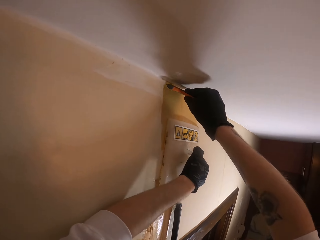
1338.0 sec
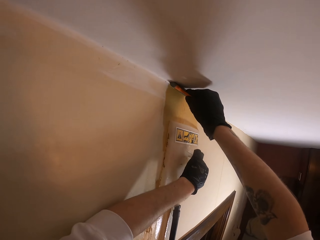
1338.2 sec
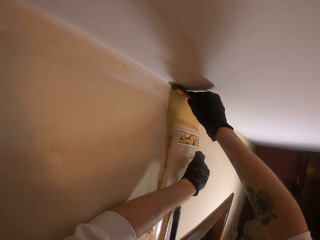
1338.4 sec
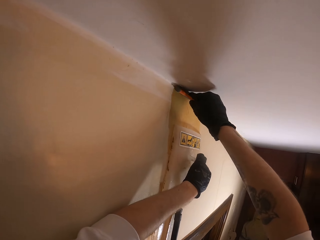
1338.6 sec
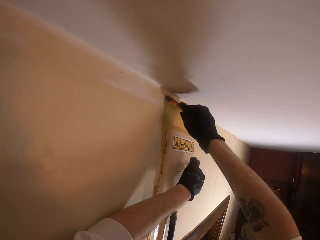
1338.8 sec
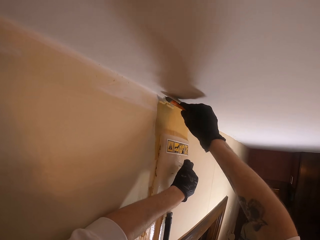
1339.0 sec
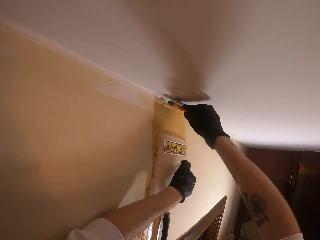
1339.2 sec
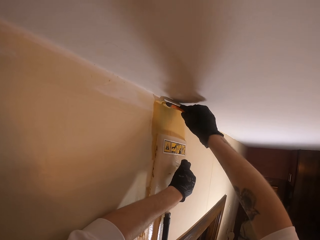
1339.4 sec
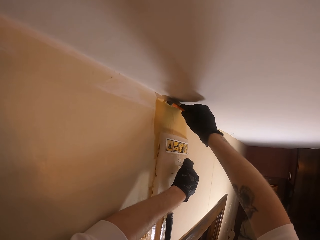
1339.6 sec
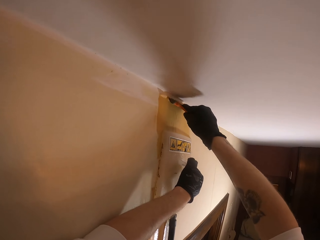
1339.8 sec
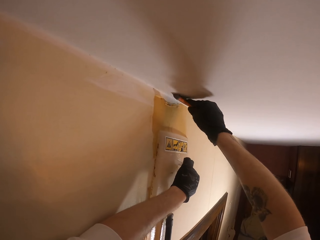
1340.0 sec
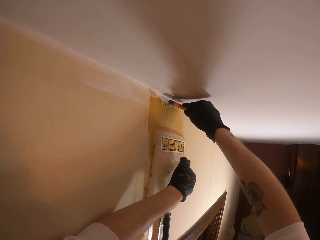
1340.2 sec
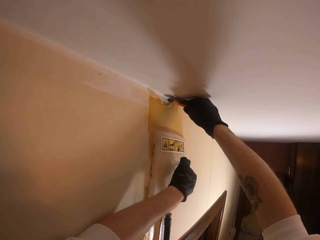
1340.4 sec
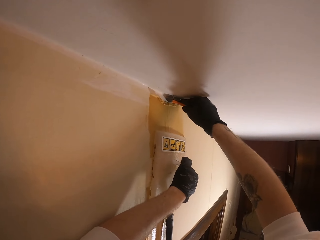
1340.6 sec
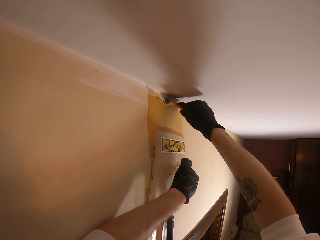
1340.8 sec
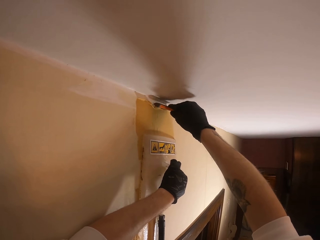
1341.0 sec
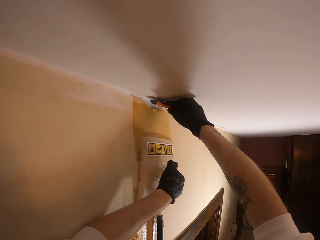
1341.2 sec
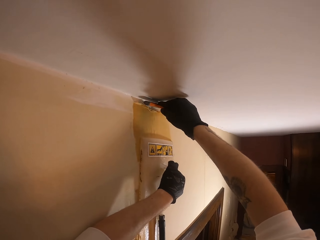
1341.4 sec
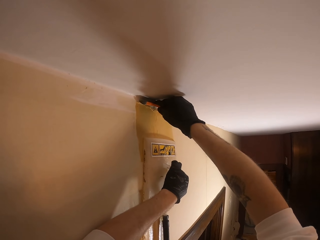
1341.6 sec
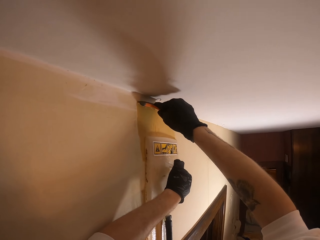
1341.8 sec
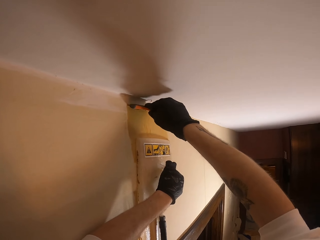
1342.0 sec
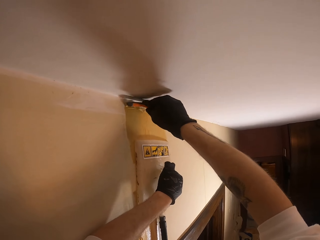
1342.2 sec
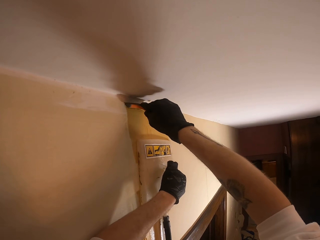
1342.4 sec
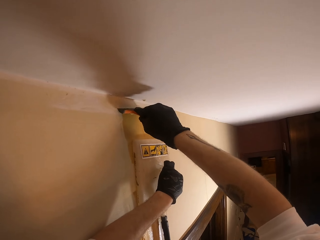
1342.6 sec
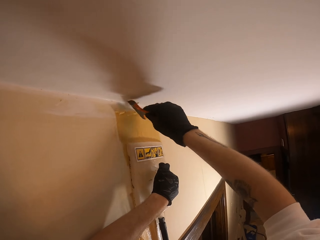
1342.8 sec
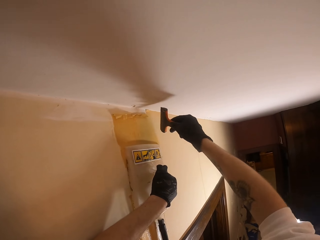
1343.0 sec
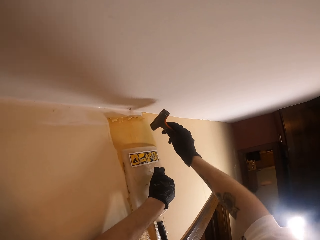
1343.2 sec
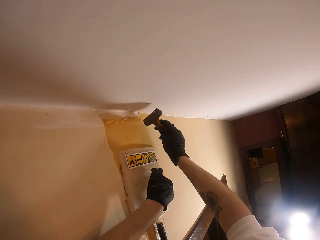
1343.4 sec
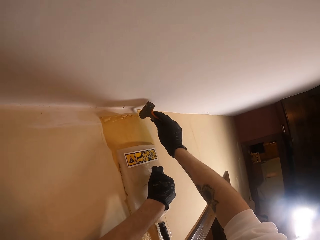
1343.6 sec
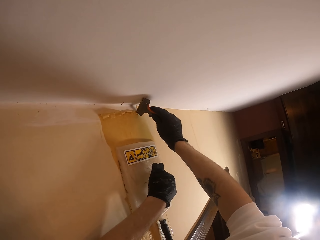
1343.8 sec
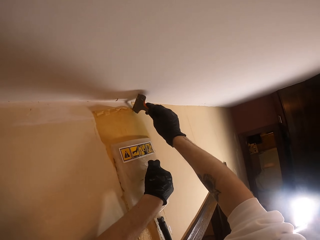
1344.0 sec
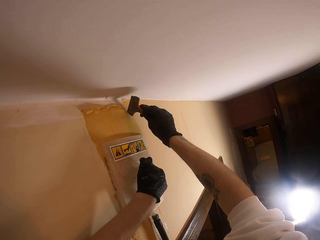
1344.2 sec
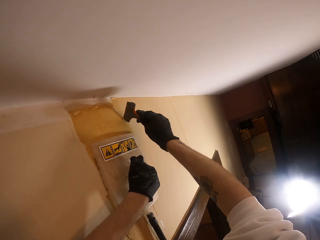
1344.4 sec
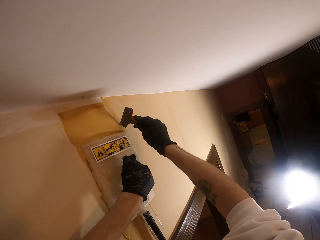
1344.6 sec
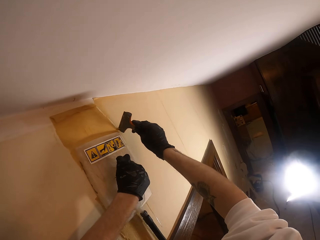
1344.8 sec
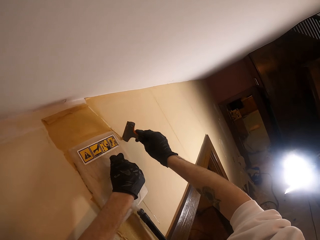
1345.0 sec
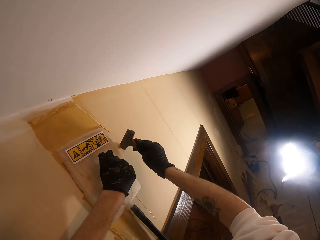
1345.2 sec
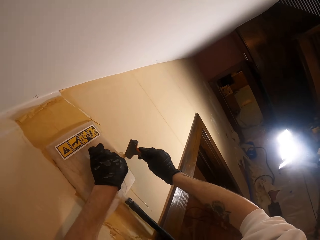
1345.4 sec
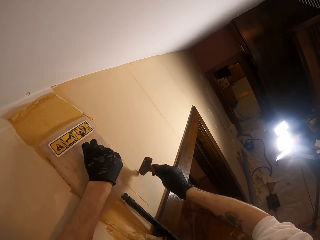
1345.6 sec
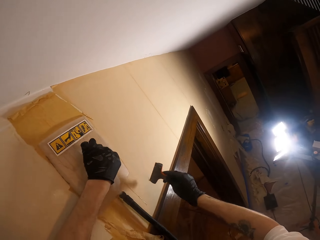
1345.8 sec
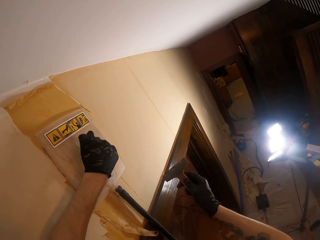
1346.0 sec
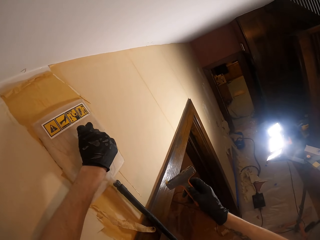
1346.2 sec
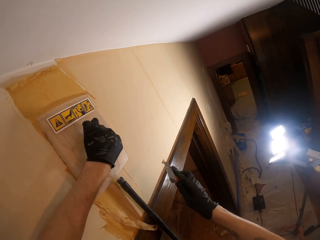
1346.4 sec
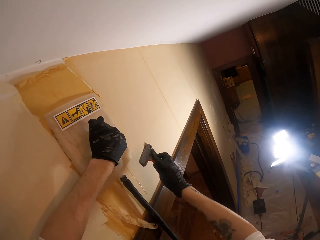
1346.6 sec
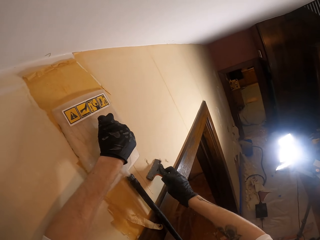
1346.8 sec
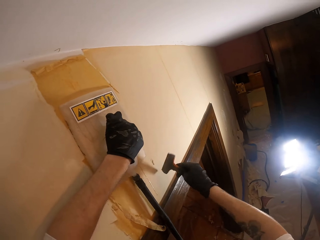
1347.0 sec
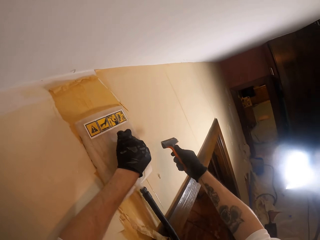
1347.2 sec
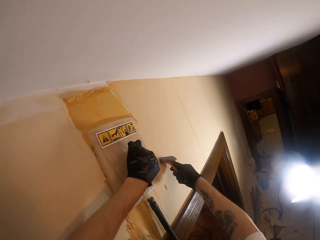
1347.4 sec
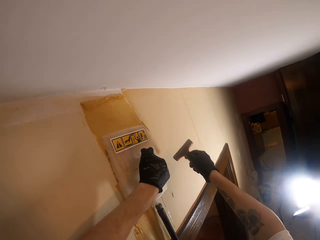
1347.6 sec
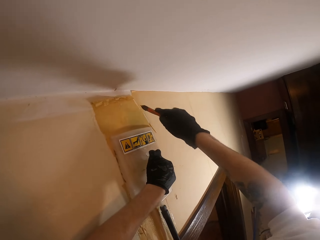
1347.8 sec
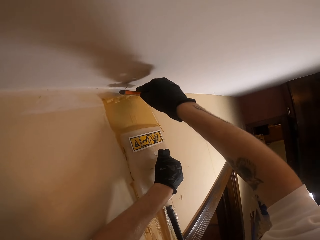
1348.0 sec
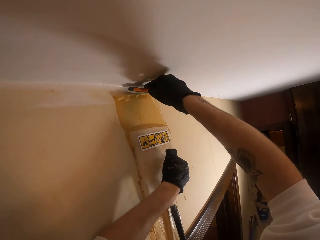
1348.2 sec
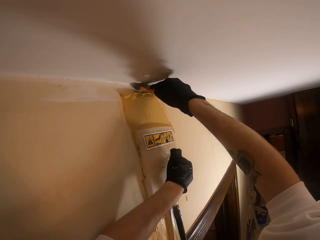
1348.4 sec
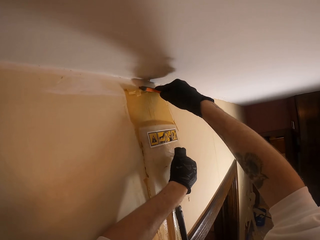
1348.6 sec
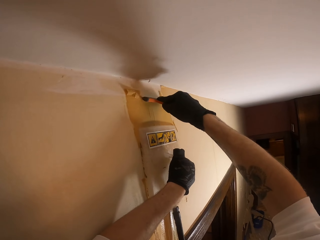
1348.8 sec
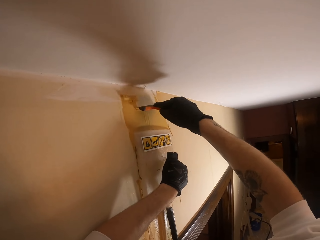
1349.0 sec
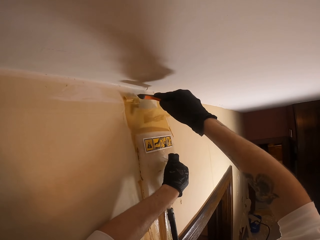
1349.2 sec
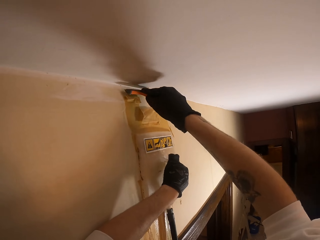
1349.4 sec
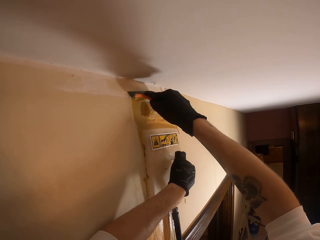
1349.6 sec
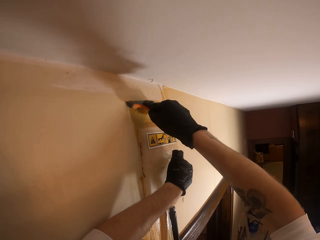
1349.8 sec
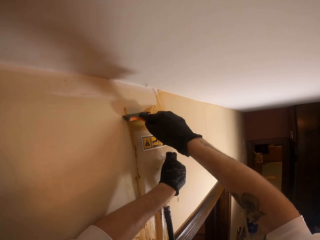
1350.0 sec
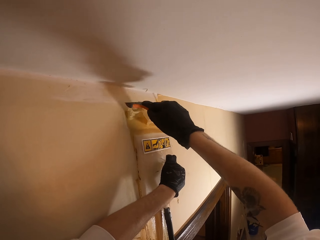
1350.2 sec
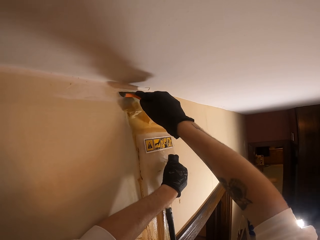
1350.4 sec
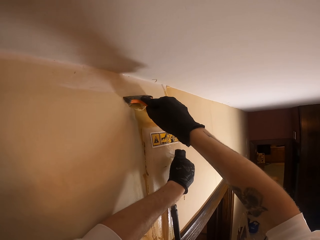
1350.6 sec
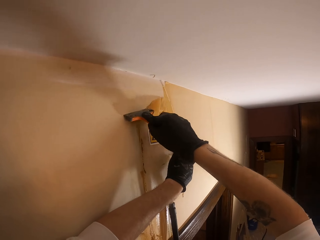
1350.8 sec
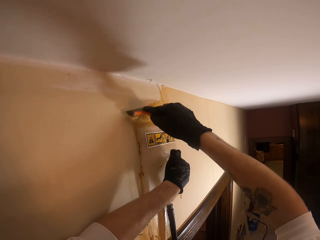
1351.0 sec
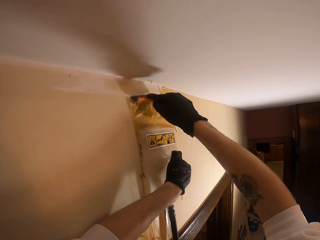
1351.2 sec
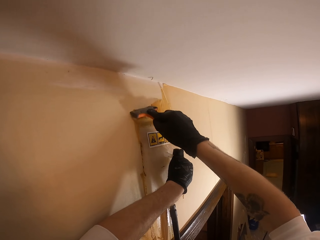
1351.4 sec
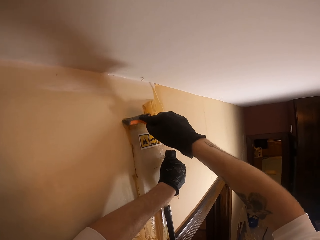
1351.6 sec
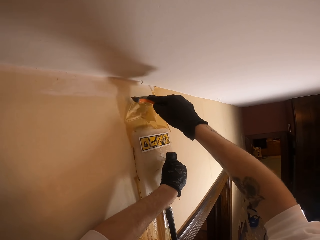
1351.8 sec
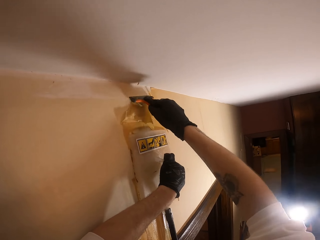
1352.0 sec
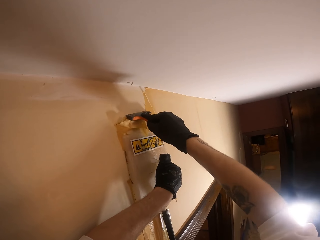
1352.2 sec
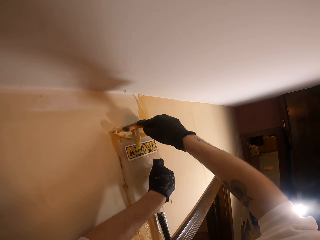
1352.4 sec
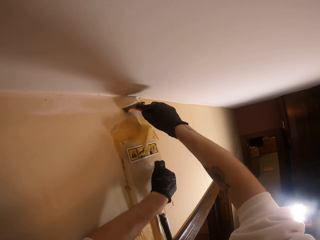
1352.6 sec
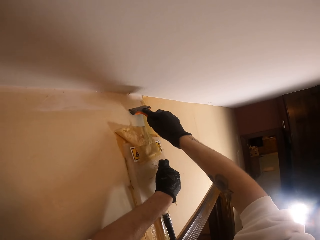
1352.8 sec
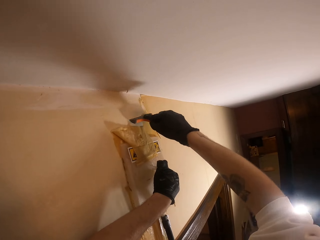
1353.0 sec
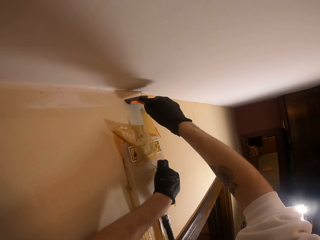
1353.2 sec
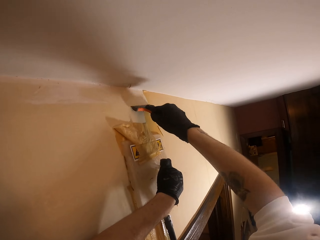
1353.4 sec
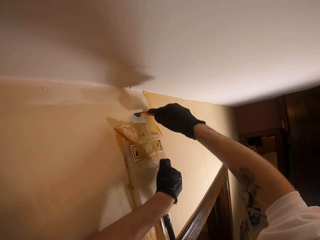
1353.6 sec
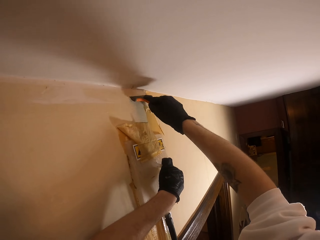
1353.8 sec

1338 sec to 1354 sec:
The camera wearer scuffs the wall paint with a paint scraper. They stare at the paint scraper in the right hand. They wipe the paint scraper with the wall. They scuff the wall paint with the paint scraper.

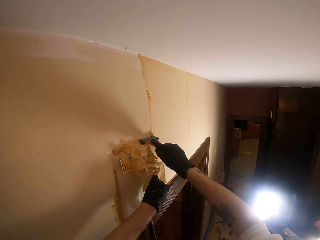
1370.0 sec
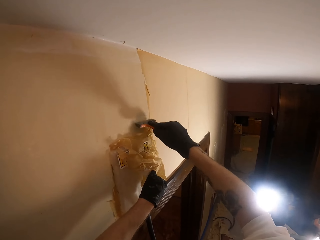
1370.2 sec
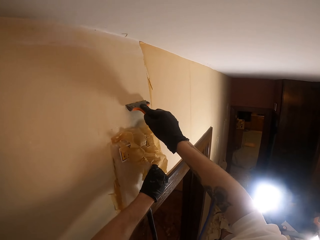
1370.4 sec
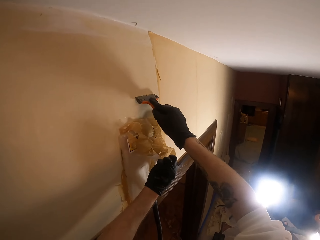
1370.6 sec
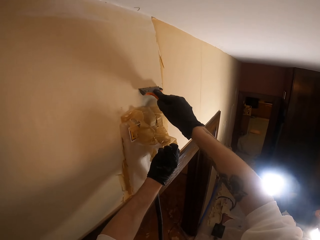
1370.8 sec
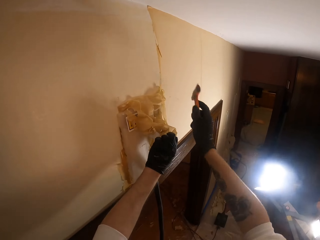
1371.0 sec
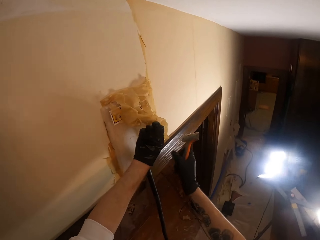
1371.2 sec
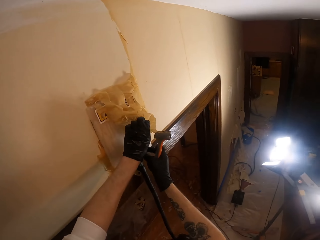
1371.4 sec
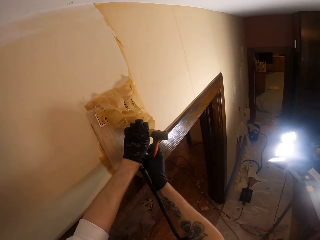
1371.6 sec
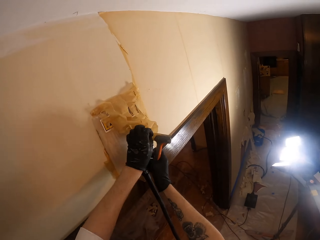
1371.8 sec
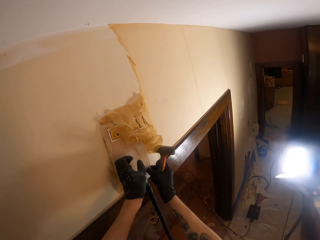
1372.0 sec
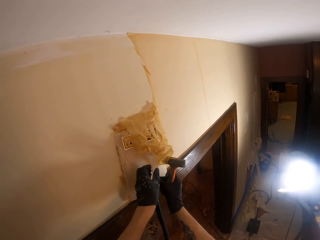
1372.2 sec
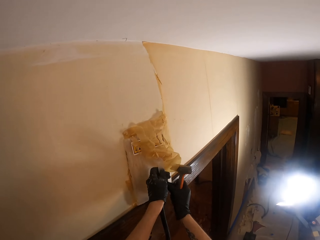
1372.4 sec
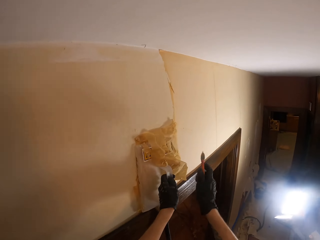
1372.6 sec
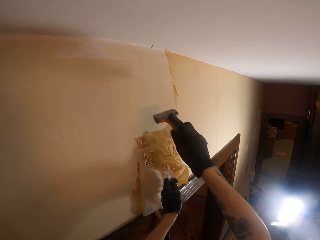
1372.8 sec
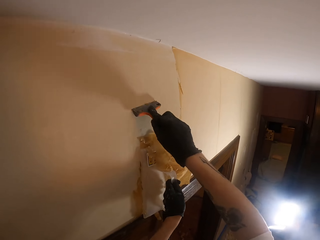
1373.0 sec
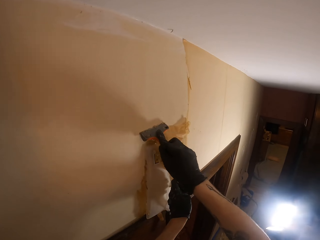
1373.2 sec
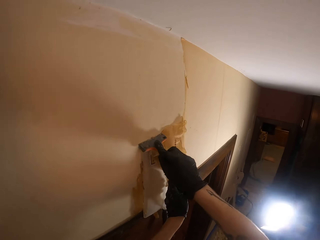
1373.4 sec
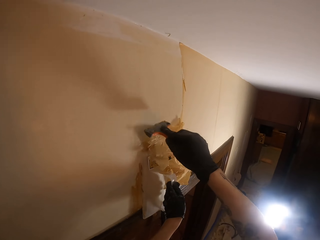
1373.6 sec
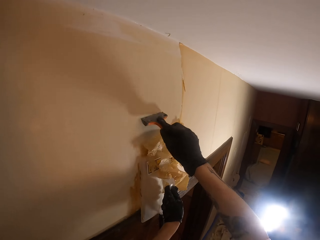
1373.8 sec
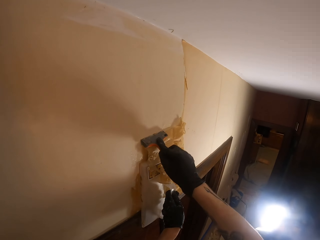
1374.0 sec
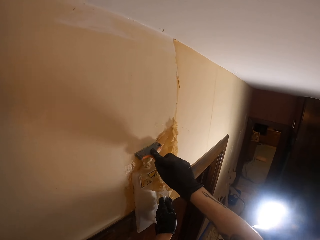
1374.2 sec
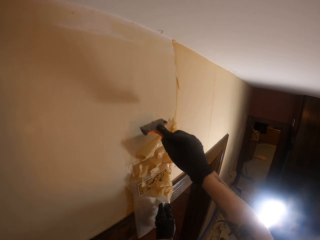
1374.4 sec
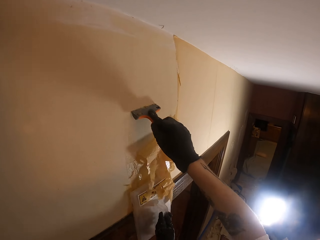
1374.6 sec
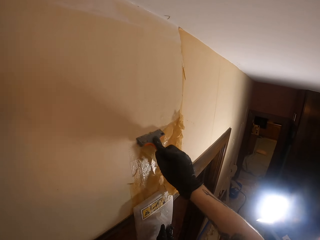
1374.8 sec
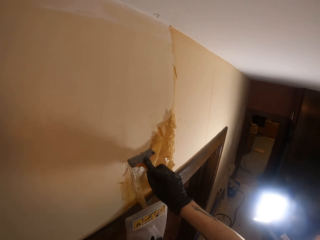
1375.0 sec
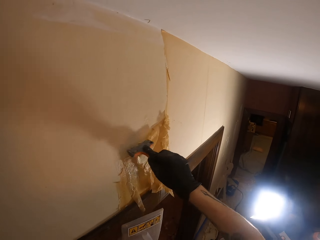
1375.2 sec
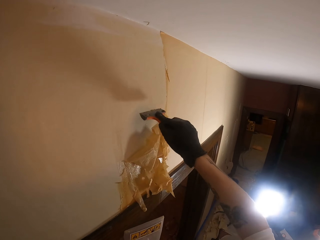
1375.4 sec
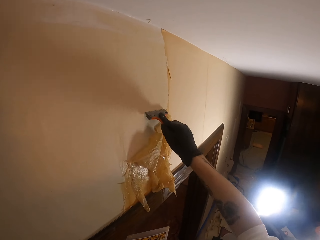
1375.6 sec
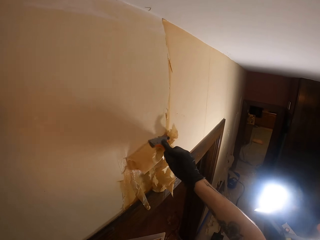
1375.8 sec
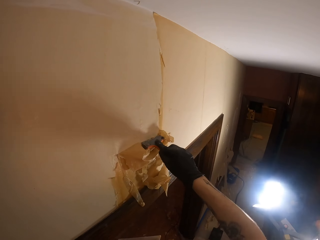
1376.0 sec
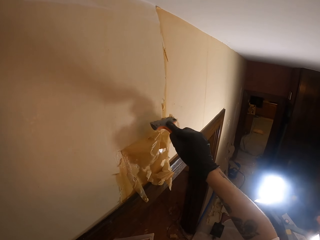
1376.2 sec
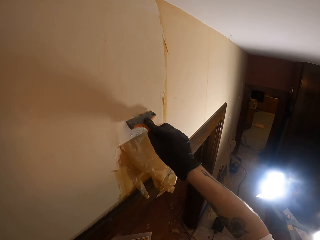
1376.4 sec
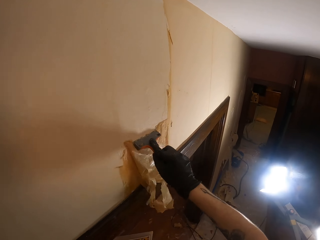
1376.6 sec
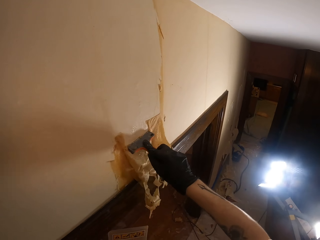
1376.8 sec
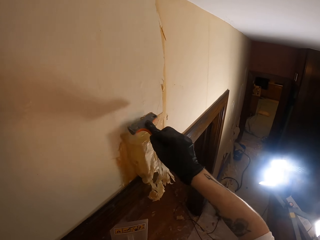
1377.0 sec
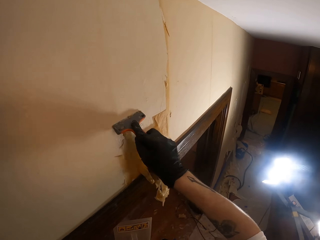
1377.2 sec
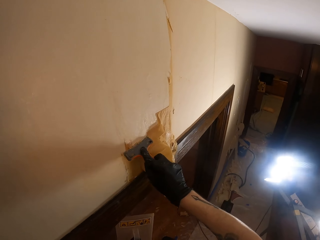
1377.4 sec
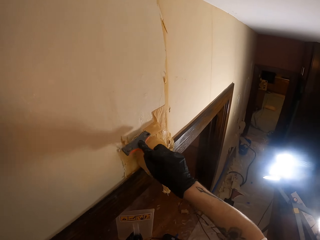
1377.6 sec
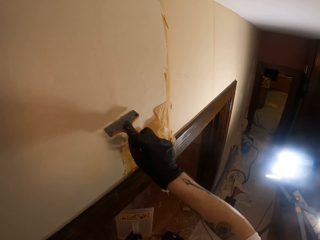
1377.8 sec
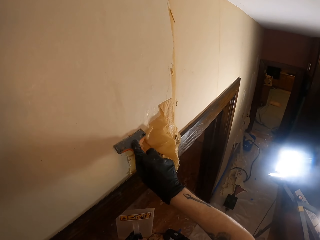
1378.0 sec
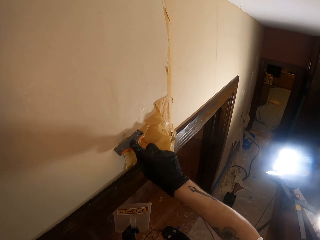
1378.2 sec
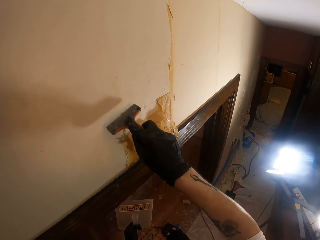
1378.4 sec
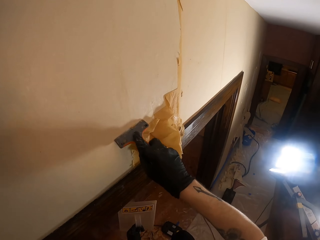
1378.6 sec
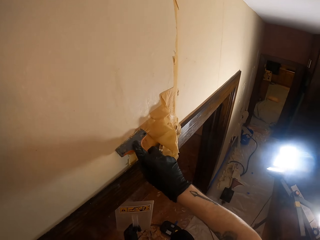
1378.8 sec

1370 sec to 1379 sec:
The camera wearer adjusts a wallpaper steamer on a wall. They hold the wallpaper steamer. They hold it again. They scrape the wall. They remove a wallpaper from the wall. They move the wallpaper steamer away.
